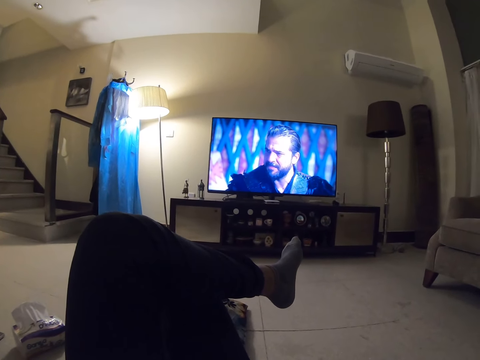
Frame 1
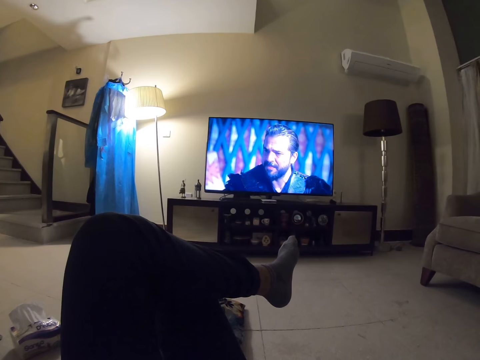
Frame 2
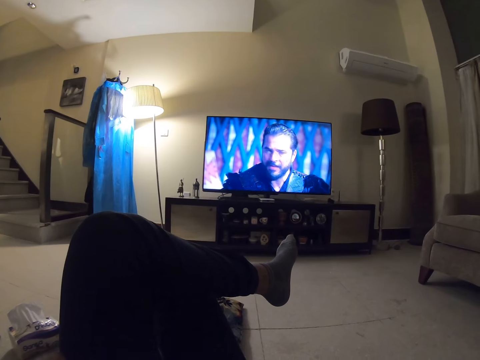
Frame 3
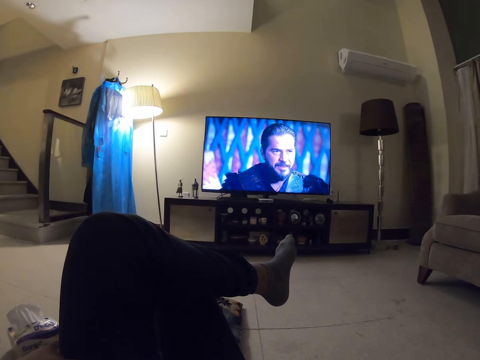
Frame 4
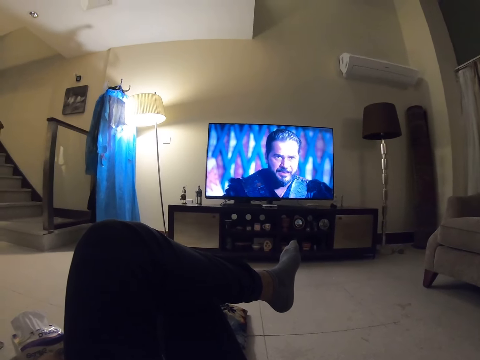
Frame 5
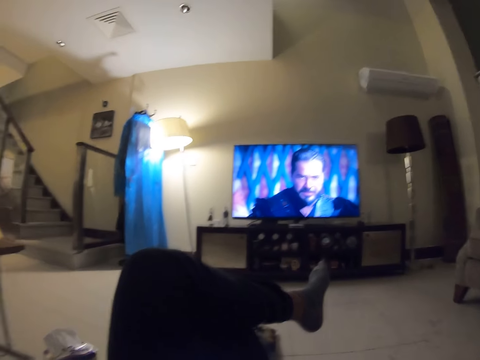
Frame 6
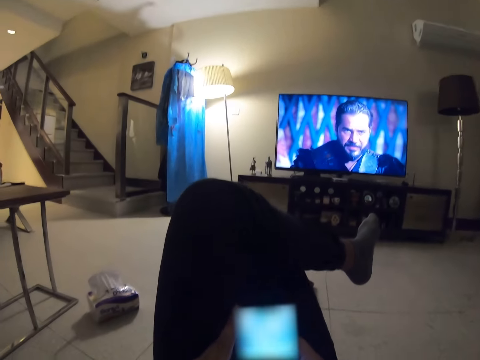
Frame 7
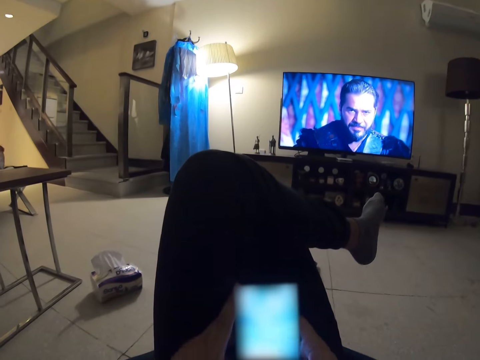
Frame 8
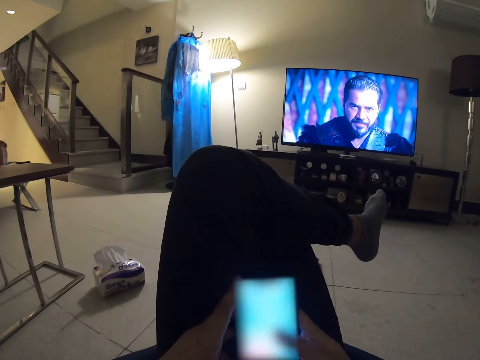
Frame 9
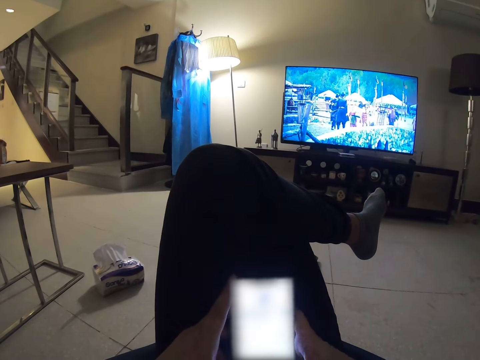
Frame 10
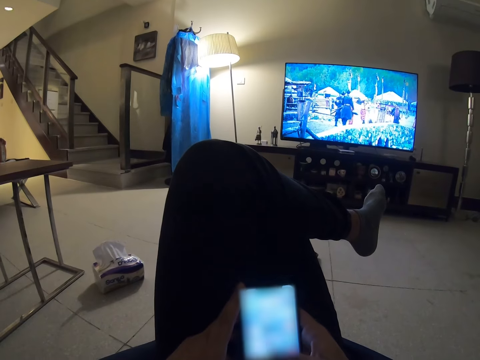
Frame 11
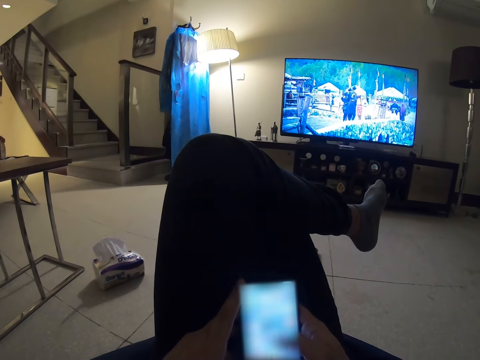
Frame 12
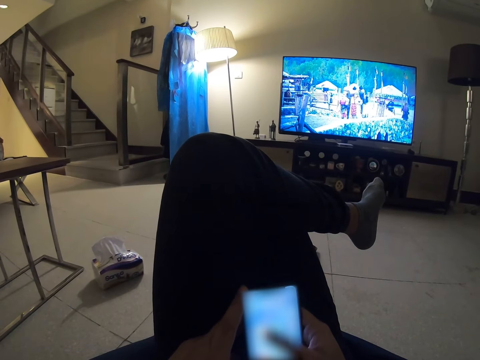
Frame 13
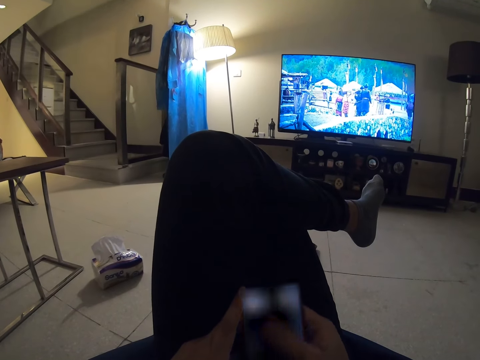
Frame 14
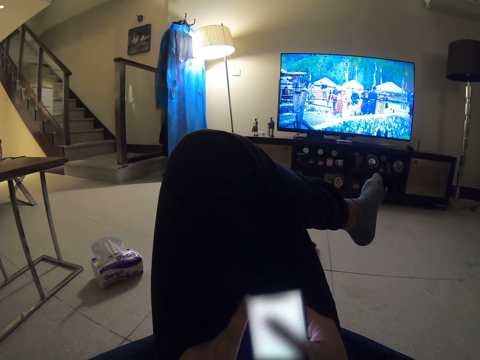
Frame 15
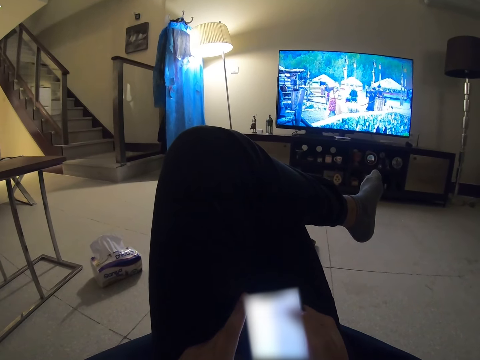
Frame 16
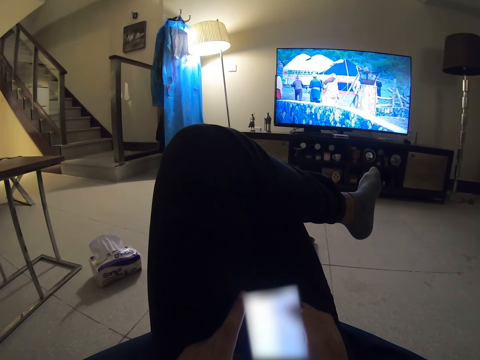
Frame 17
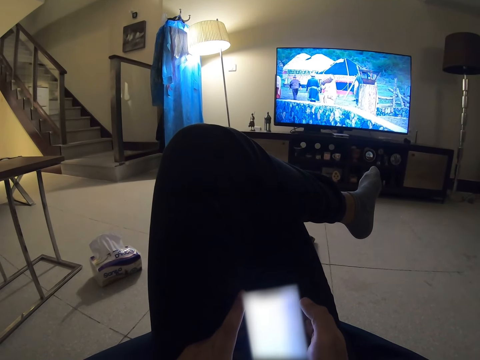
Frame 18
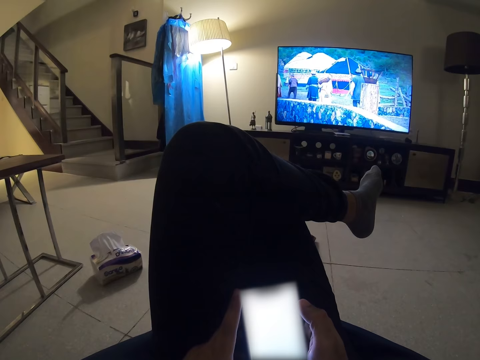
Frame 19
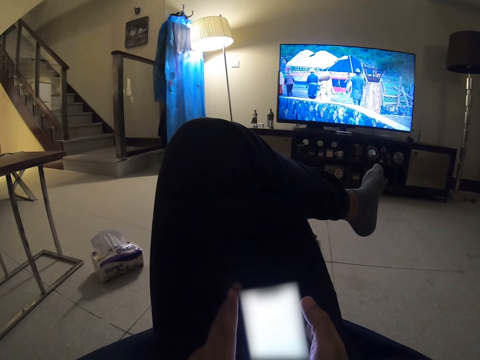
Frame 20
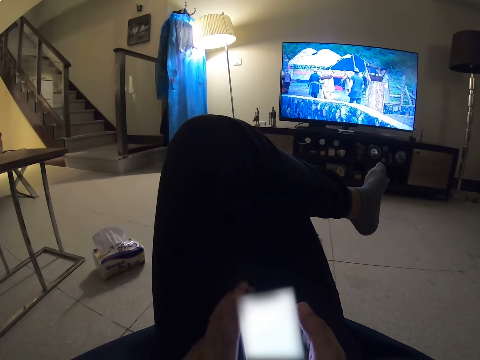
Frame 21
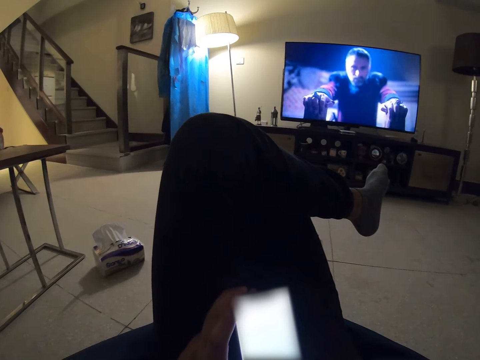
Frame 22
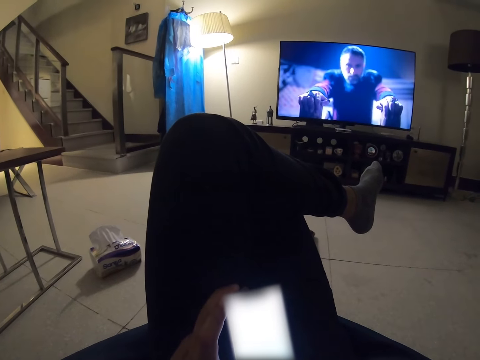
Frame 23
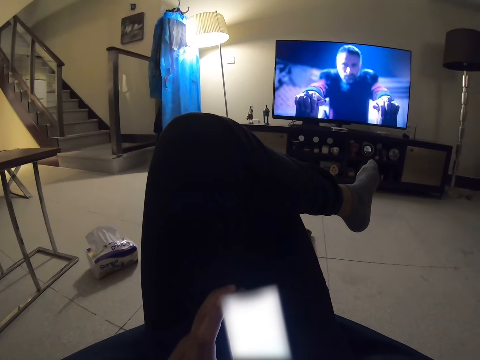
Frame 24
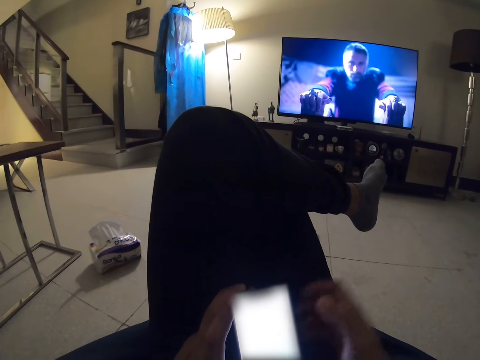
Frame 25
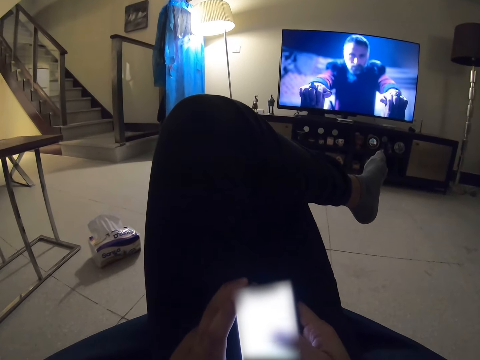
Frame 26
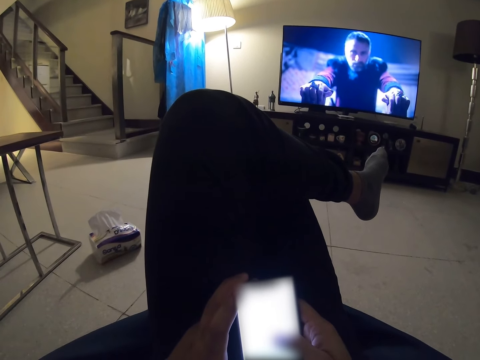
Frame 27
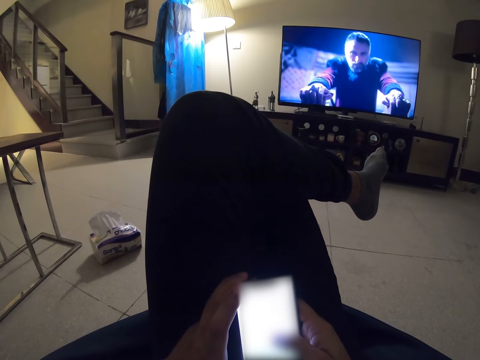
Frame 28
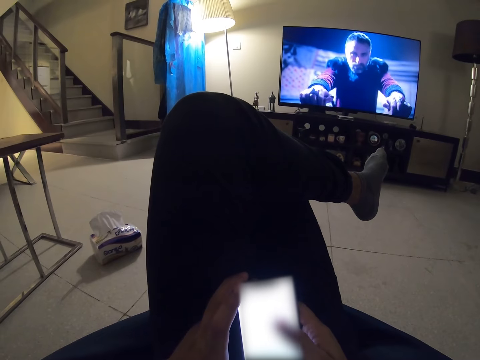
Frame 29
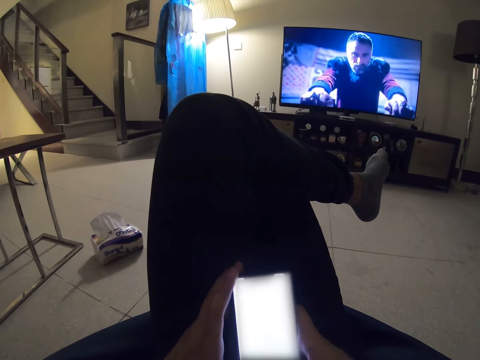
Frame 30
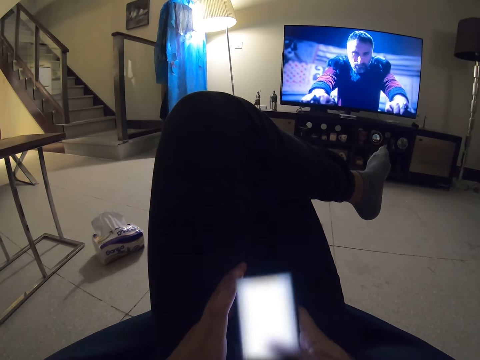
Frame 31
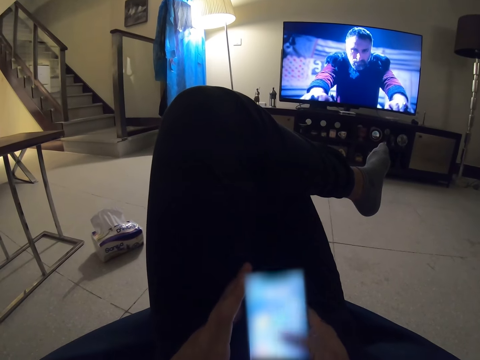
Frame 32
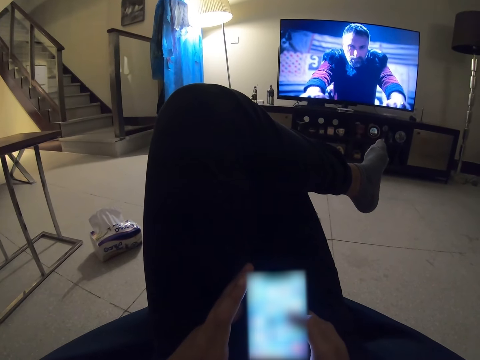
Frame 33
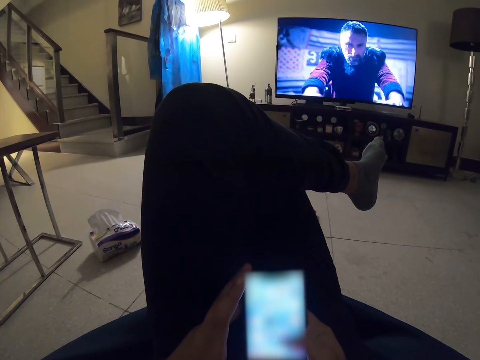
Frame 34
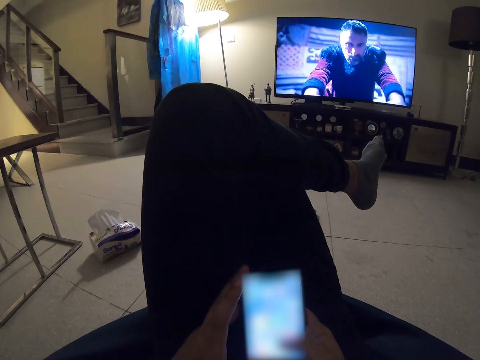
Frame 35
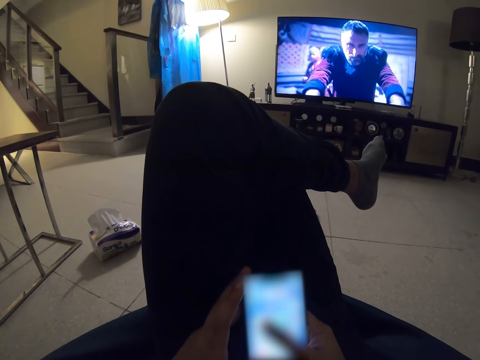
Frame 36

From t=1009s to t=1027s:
The camera wearer scrolls the phone. They operate the mobile phone in the room. They hold the phone. They scroll the phone.

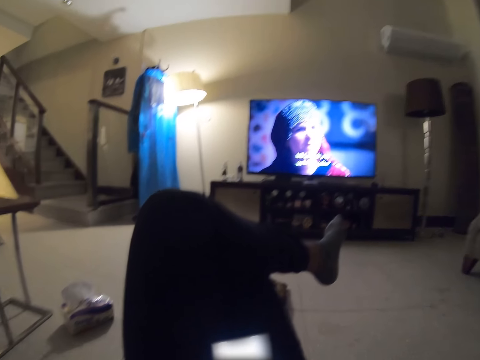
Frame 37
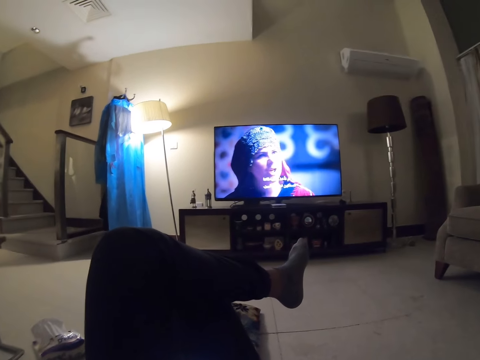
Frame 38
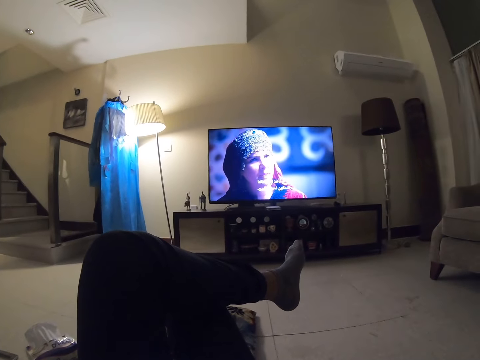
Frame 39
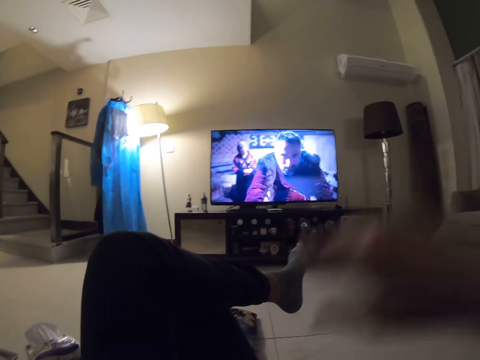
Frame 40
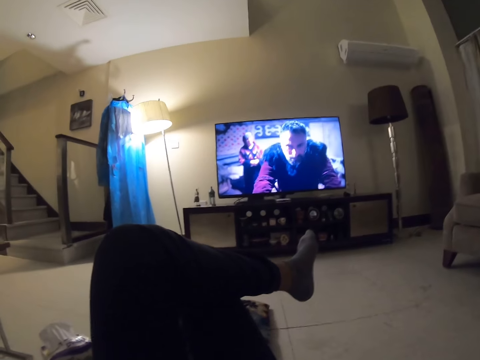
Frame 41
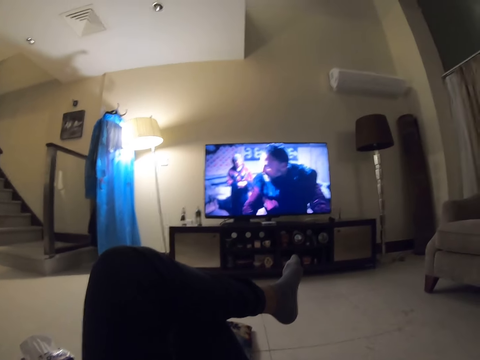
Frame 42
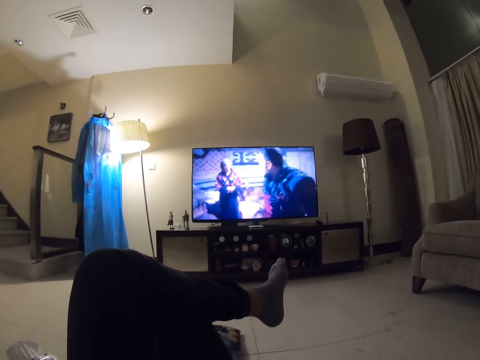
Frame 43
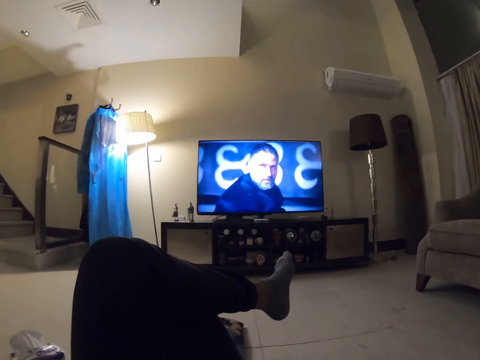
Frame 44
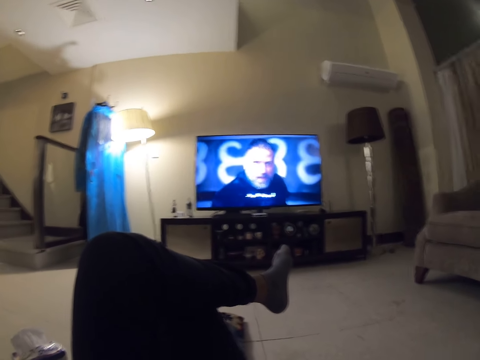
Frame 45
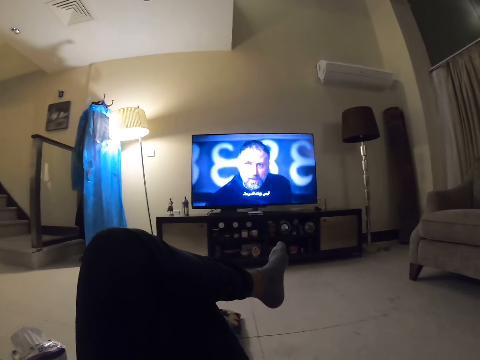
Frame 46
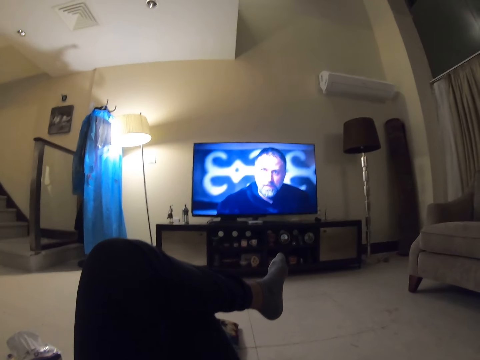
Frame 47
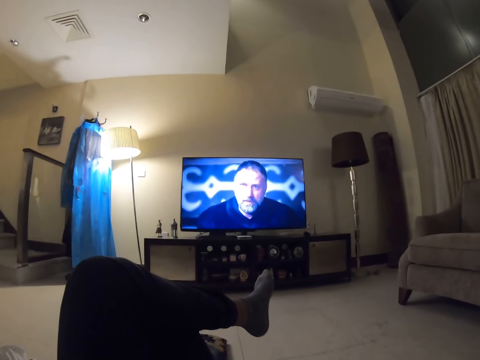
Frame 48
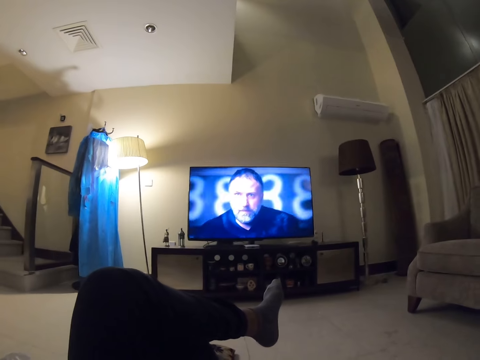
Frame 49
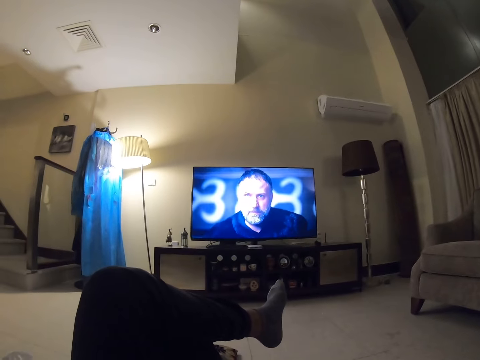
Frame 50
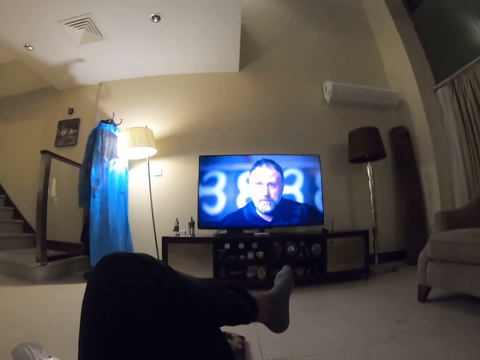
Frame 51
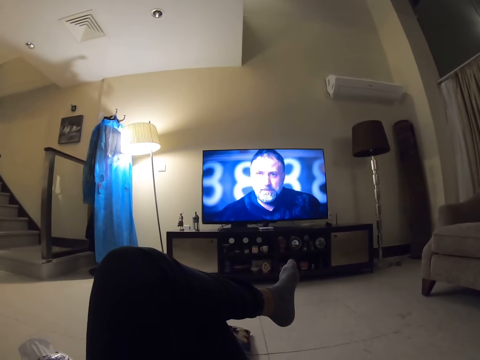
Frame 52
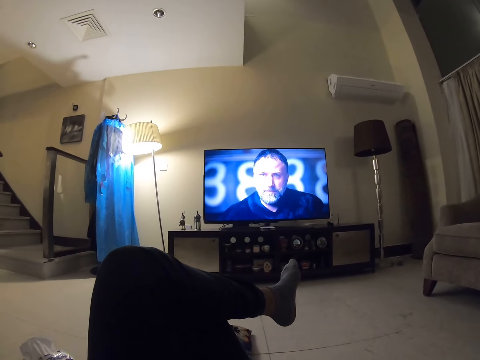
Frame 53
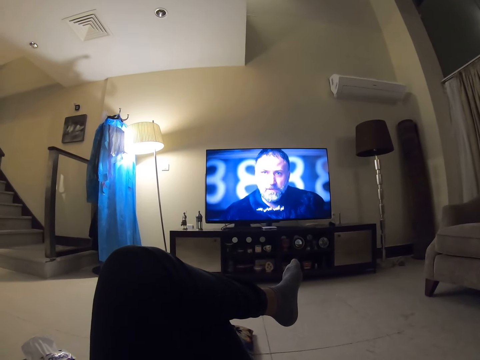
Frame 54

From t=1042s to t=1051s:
The camera wearer lifts the hand. They watch television in the room.
